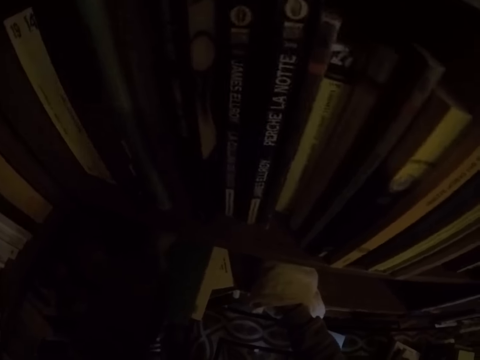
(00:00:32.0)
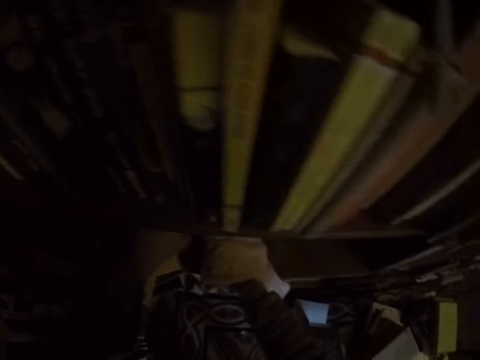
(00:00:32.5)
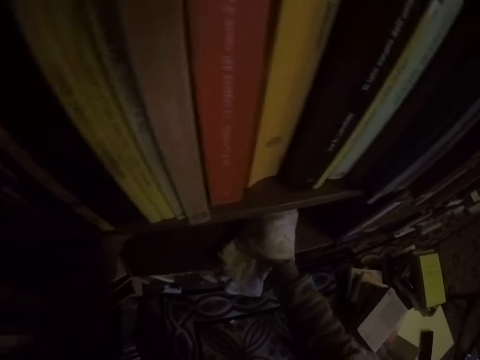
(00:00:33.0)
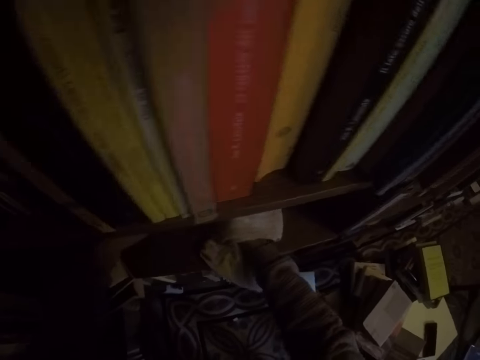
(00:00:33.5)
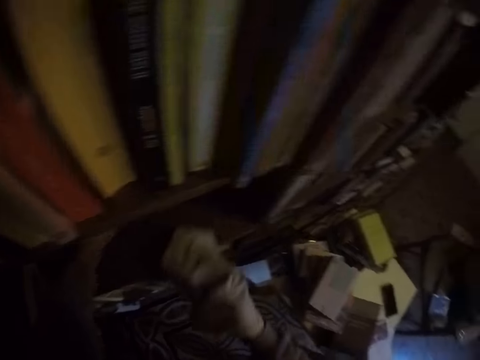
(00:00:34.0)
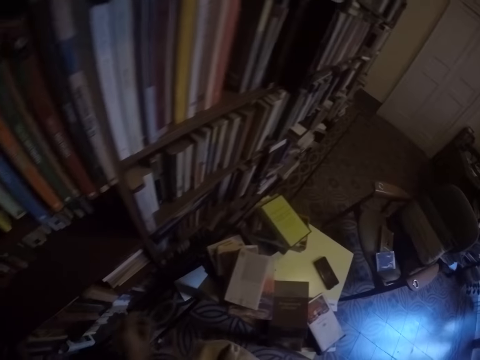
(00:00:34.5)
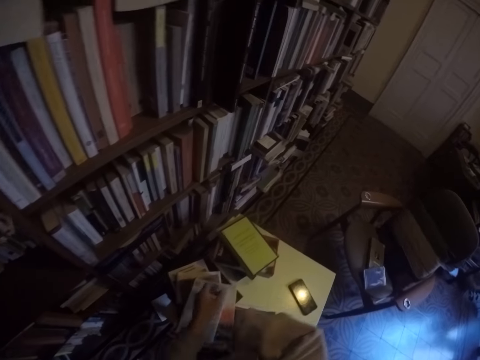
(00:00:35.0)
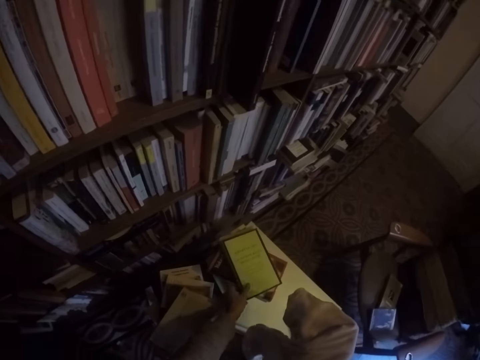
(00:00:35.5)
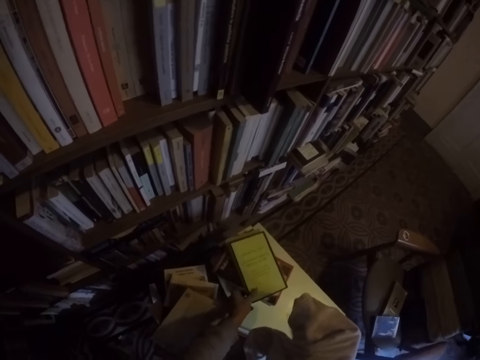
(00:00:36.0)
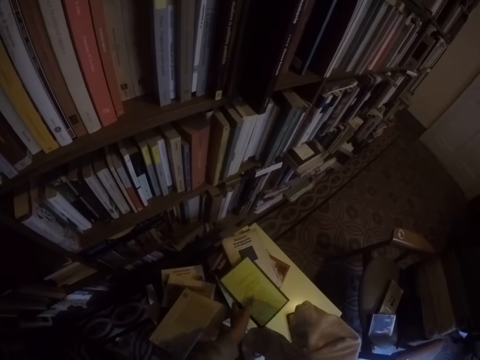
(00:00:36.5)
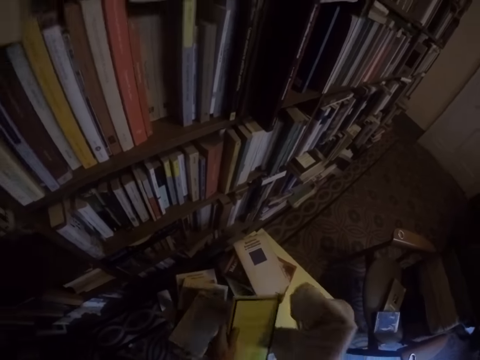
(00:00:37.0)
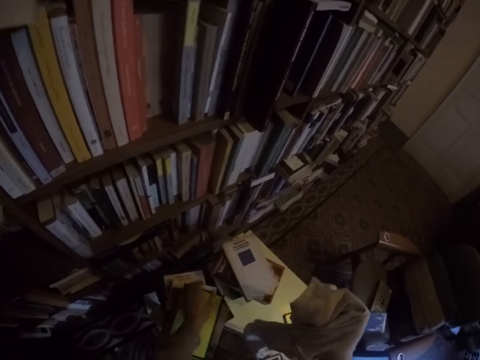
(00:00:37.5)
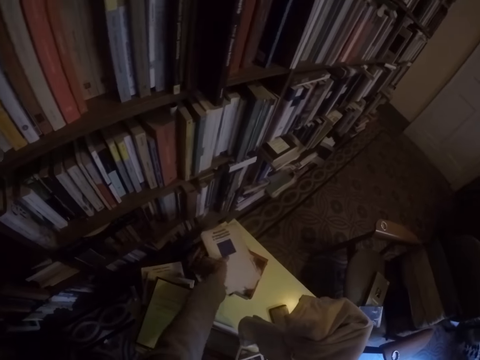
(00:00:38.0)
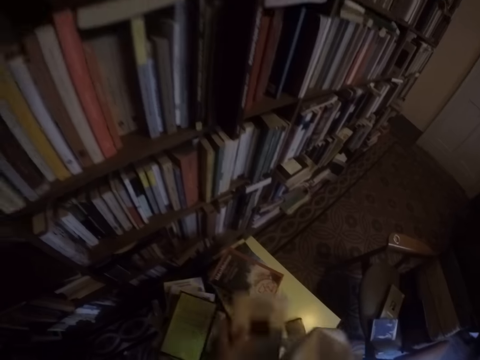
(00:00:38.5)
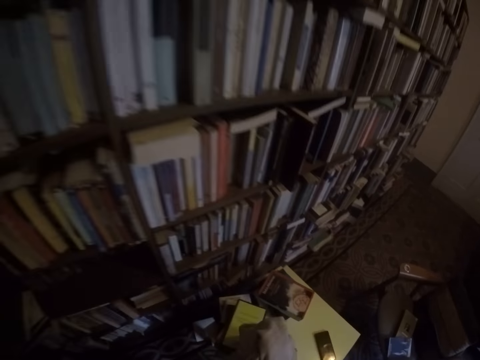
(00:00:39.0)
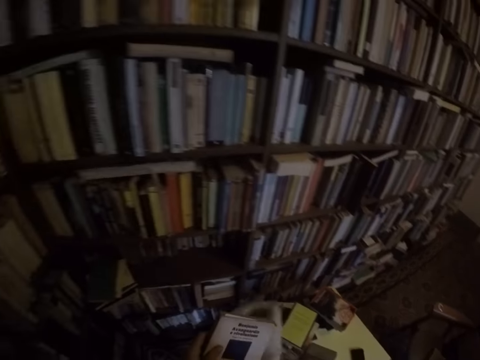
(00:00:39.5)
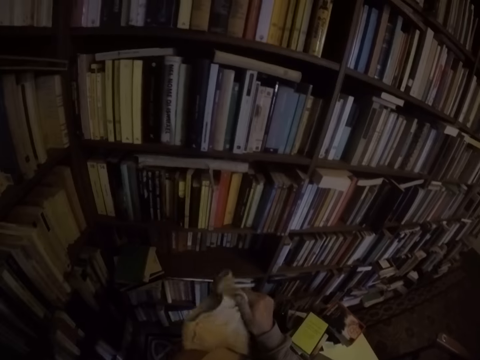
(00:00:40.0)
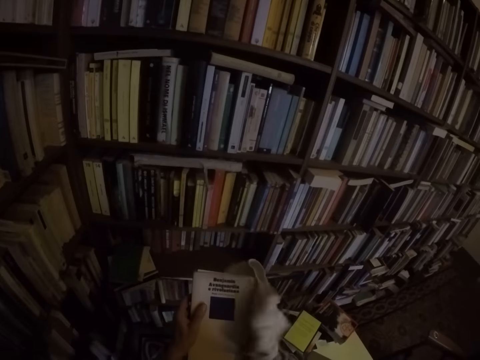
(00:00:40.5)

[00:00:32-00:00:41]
The camera wearer moves books in the shelf with her hands. She picks up a book from the table with her left hand. She places the book in her left hand on the heap of books on the table. She picks up a book from the table with her left hand. She wipes the book in her left hand with the napkin in her right hand.
